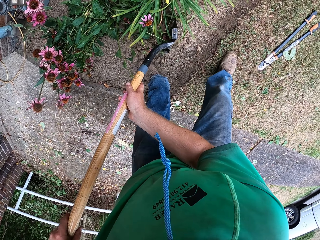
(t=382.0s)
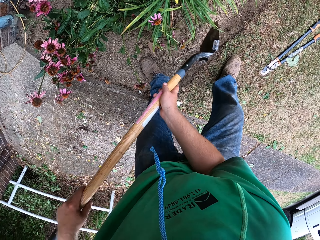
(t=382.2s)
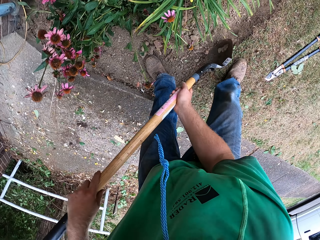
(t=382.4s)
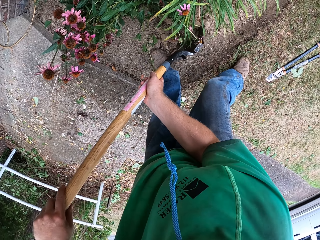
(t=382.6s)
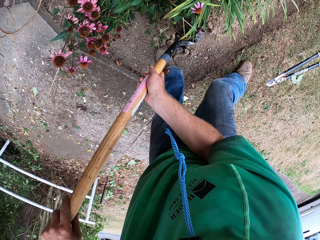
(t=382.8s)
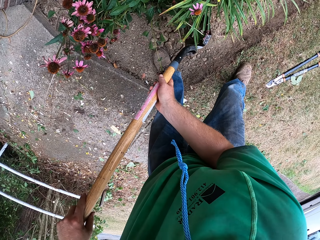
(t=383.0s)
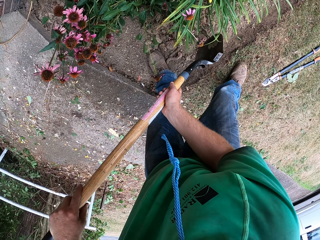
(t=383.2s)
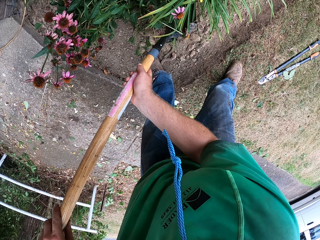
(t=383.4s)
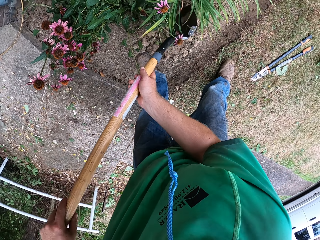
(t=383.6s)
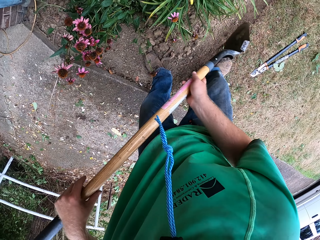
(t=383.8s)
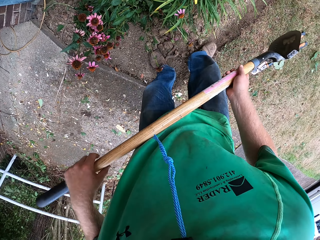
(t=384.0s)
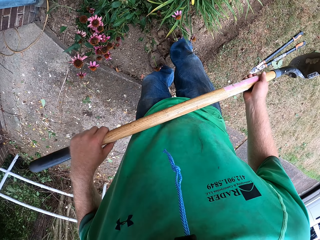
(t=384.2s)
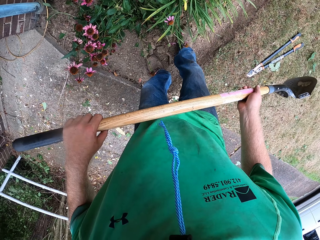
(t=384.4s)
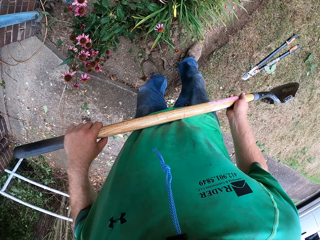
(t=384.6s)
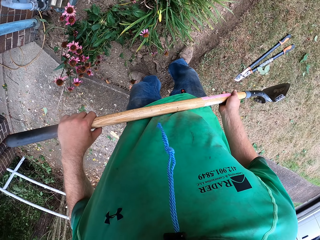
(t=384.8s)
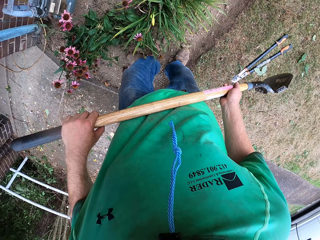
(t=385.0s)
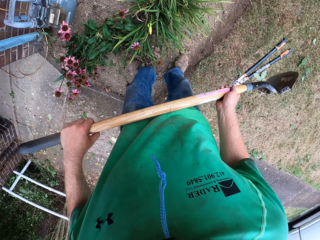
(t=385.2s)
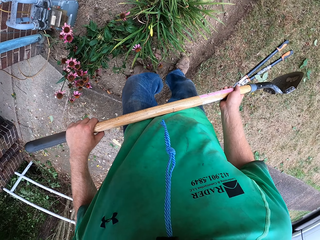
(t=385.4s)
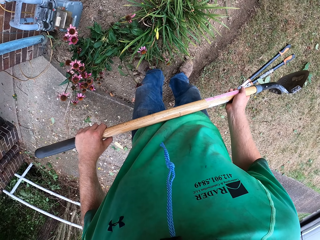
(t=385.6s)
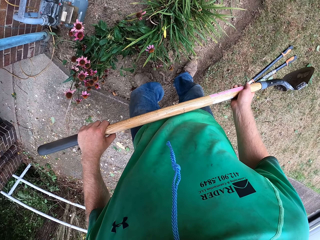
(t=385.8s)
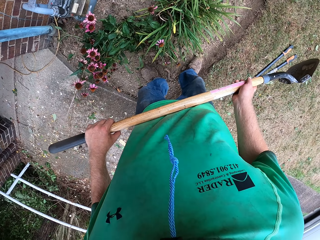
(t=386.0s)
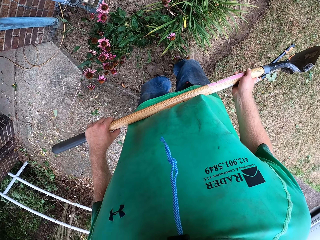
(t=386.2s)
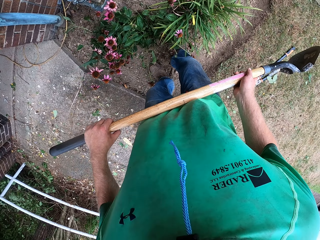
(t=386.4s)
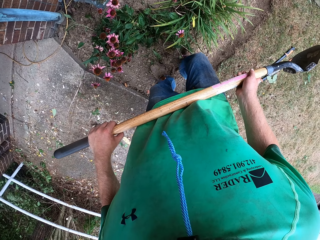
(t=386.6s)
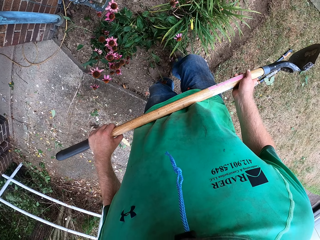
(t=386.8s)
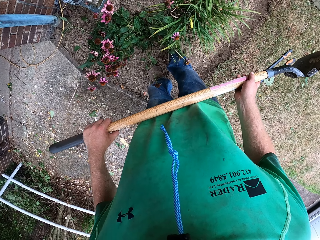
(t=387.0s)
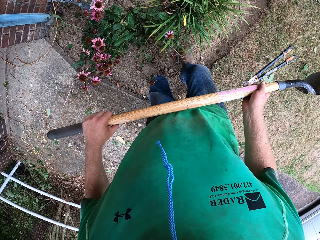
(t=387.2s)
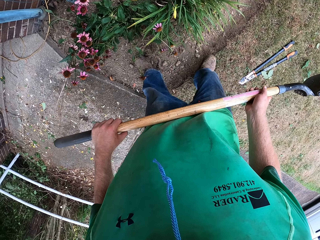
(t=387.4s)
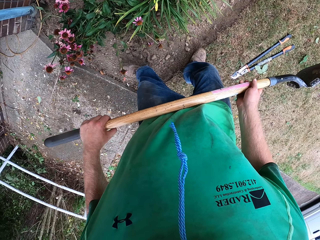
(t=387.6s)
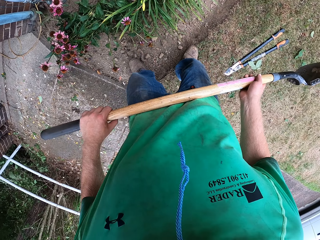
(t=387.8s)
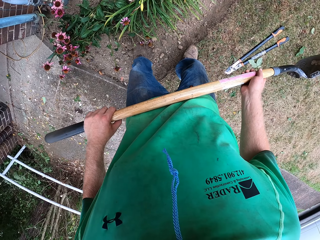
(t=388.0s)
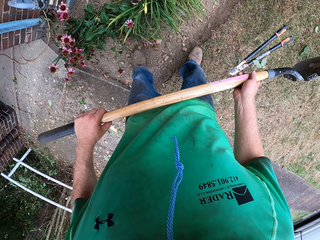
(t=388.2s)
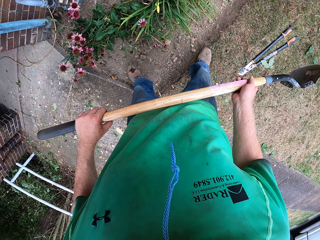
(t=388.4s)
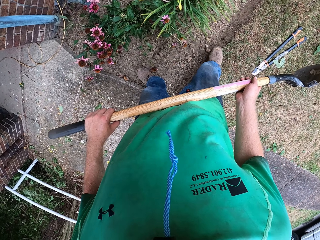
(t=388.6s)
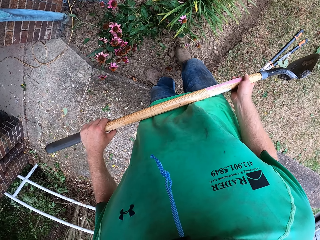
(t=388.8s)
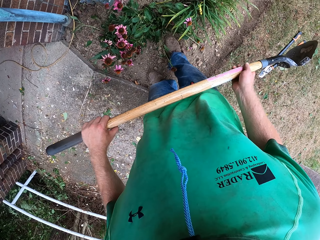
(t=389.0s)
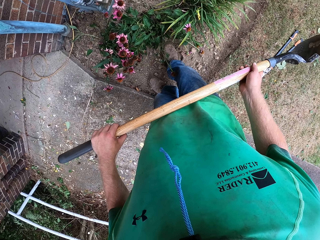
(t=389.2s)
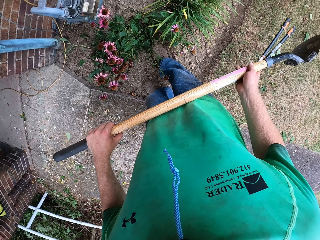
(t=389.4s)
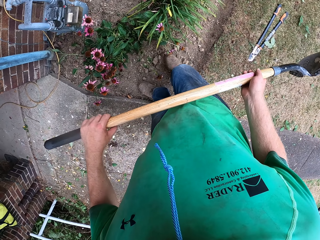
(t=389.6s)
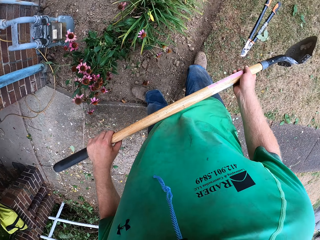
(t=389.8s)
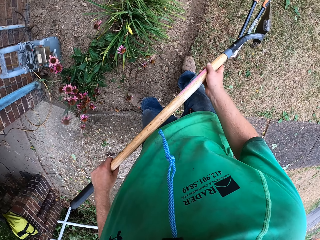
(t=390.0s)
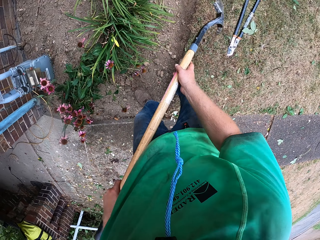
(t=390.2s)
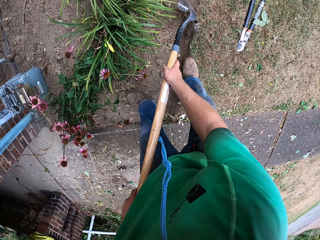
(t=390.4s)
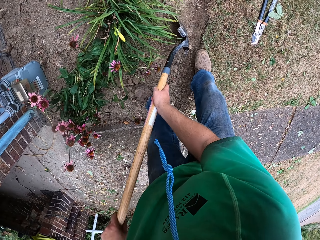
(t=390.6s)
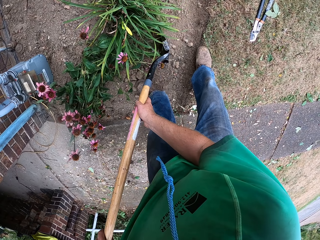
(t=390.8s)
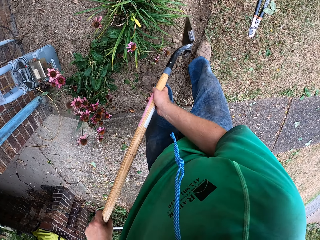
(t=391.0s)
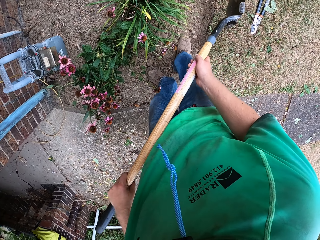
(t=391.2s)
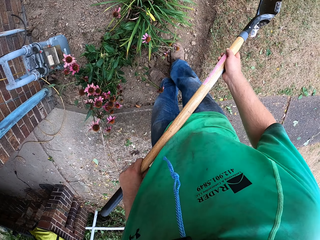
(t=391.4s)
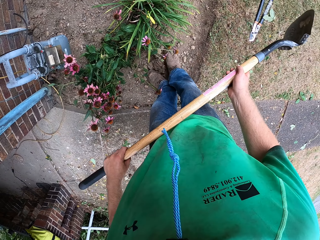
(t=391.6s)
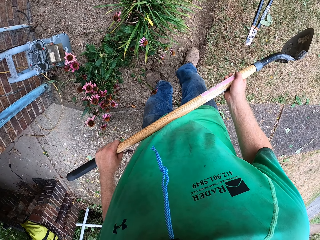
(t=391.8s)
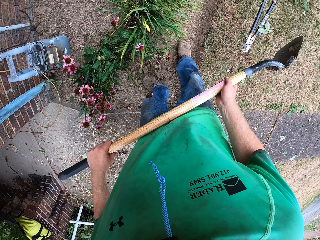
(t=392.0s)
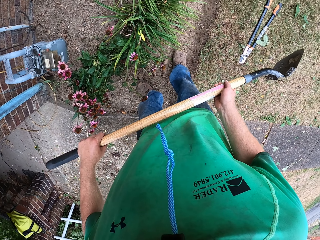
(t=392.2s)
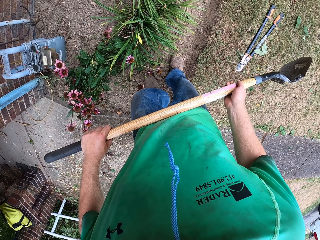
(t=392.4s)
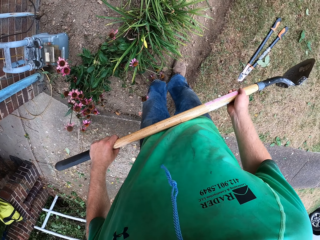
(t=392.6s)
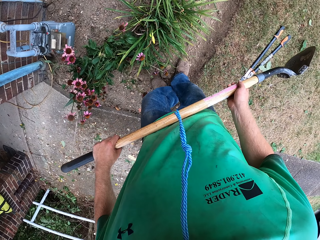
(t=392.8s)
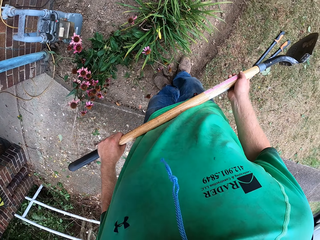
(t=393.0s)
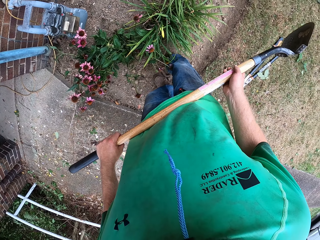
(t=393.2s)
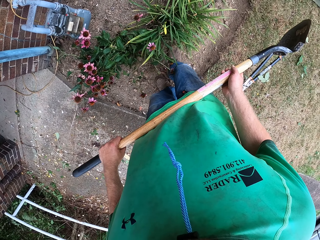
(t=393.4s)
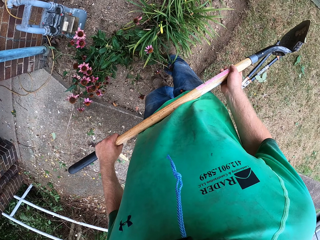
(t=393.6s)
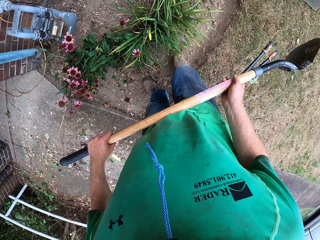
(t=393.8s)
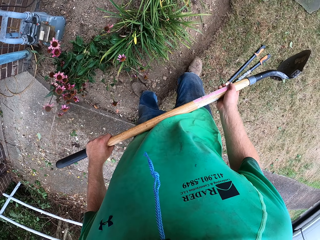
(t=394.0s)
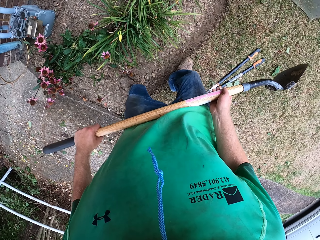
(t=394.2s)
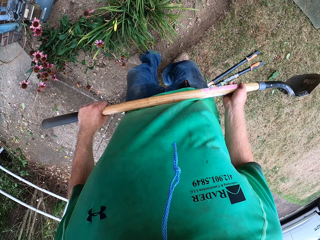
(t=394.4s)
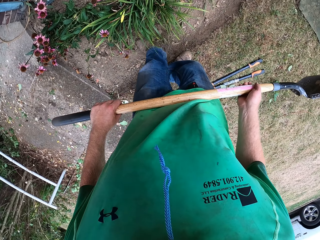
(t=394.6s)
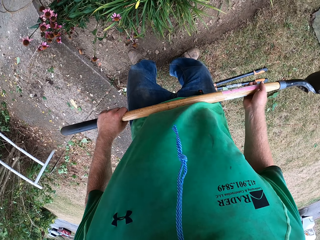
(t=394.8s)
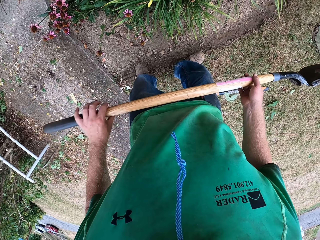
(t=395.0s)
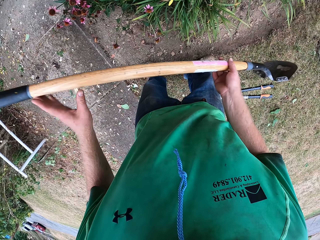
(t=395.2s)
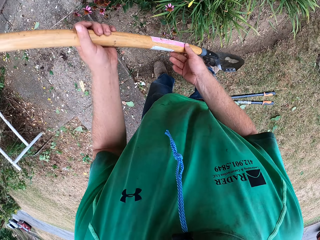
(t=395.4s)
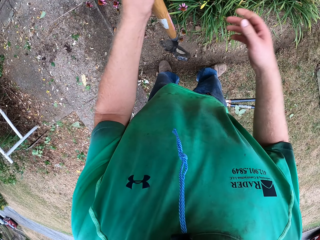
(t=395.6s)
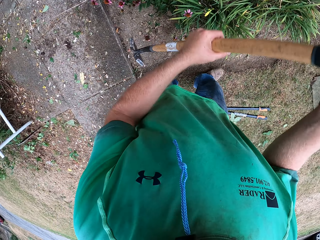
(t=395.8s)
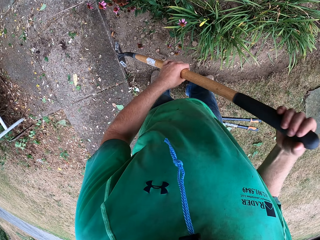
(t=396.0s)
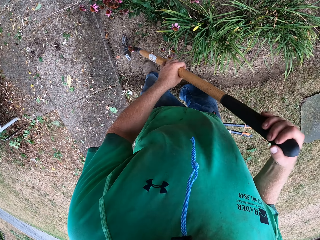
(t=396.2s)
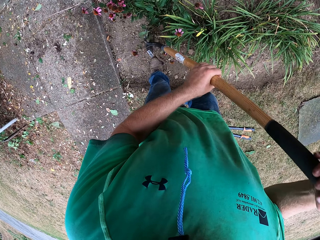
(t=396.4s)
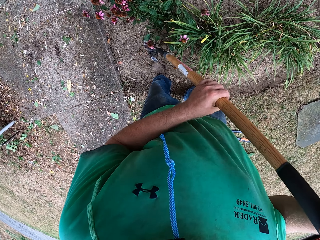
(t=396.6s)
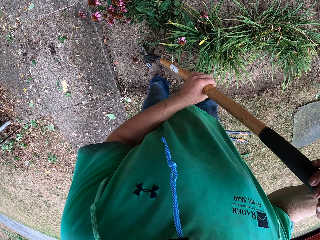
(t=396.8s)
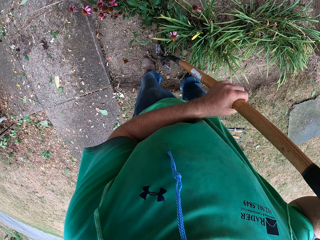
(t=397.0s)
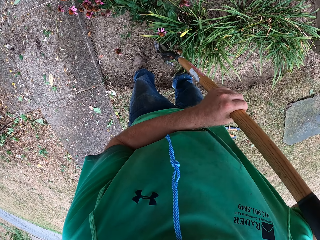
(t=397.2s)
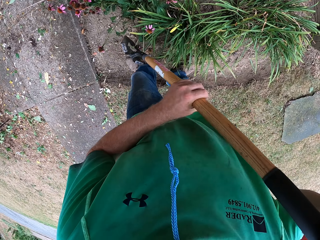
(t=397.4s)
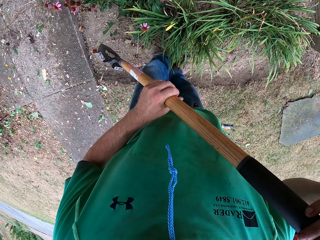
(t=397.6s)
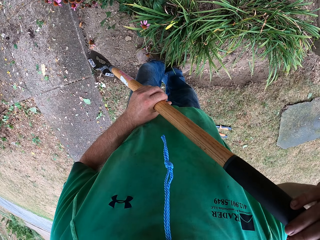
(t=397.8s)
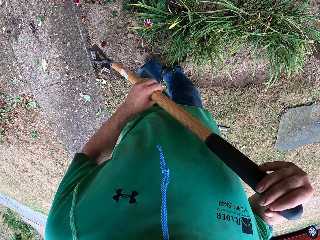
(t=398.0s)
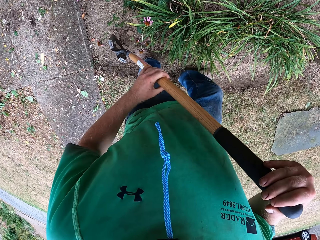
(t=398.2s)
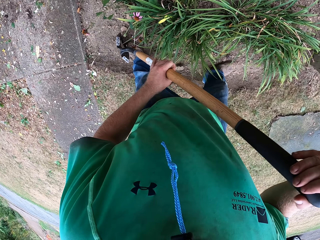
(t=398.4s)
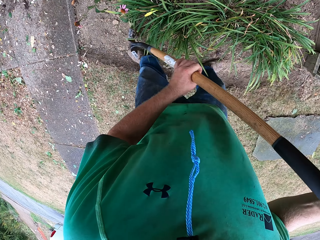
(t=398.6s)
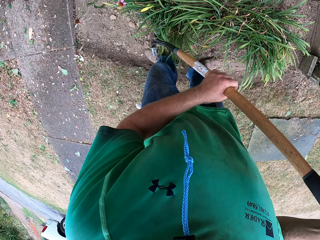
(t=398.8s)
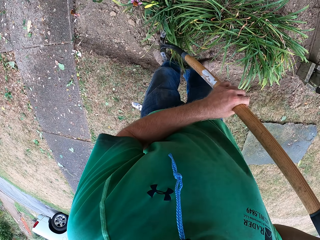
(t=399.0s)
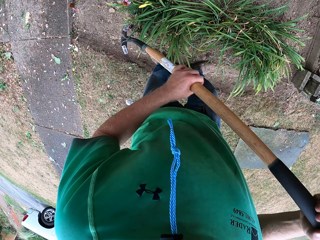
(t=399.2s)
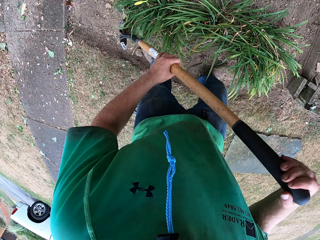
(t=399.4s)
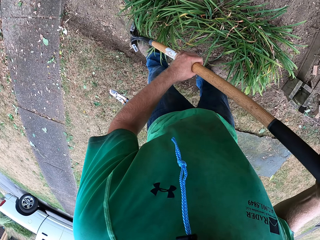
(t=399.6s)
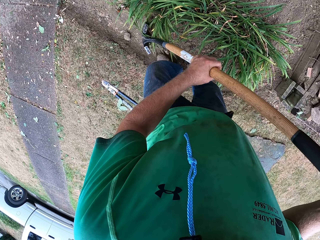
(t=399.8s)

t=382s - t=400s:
The camera wearer packs the soil on the floor towards a plant with his feet. He spreads soil on the plant with a spade. He packs the soil on the floor with the shovel in his hands. He packs the soil on the floor towards the plant with his feet. He exchanges the spade on the hand. He spreads soil on the plant with the spade. He packs the soil on the floor with the shovel in his hands.

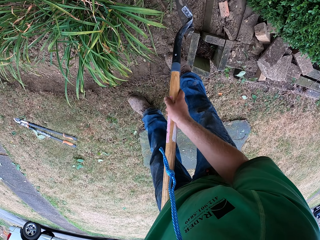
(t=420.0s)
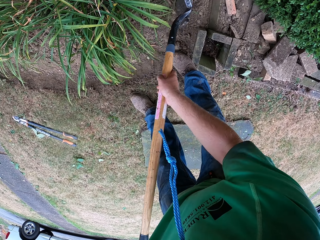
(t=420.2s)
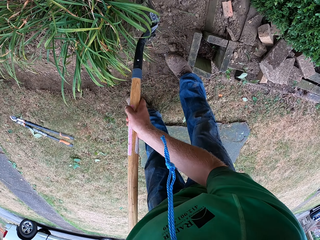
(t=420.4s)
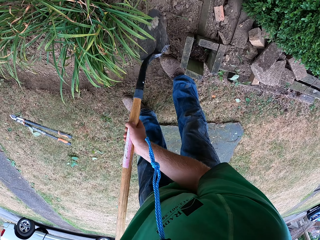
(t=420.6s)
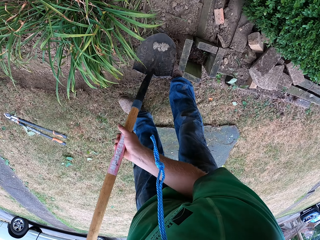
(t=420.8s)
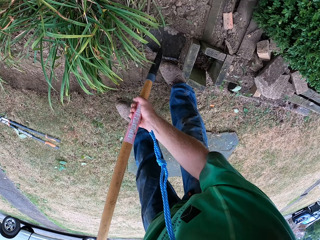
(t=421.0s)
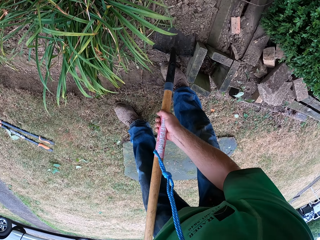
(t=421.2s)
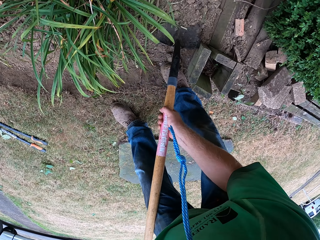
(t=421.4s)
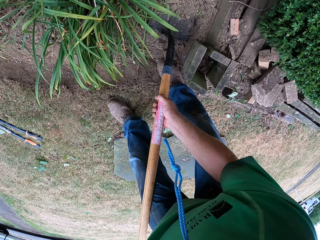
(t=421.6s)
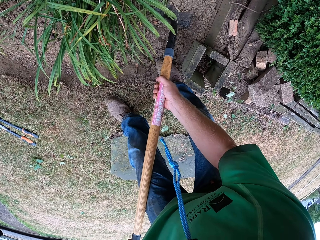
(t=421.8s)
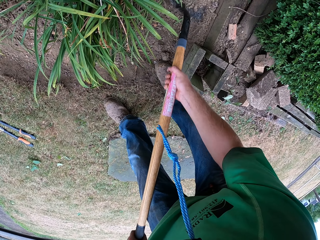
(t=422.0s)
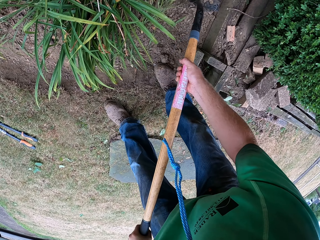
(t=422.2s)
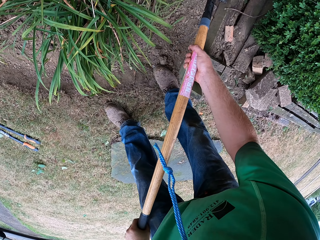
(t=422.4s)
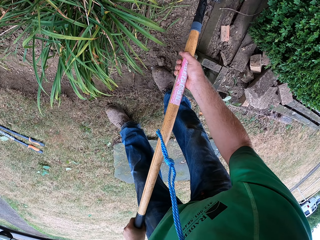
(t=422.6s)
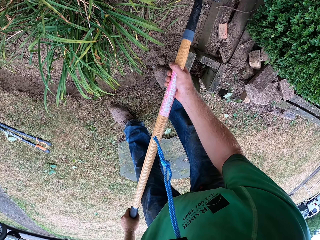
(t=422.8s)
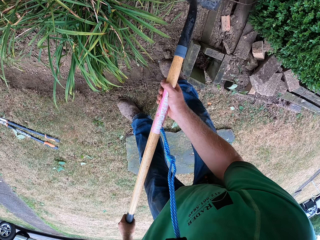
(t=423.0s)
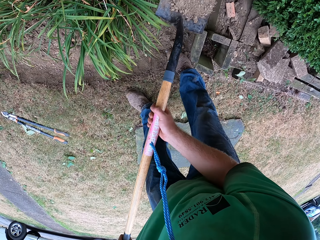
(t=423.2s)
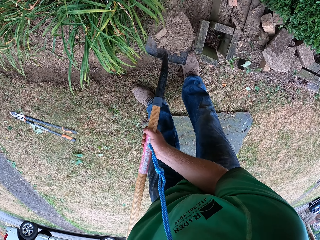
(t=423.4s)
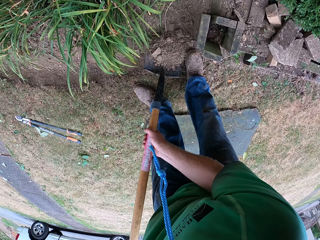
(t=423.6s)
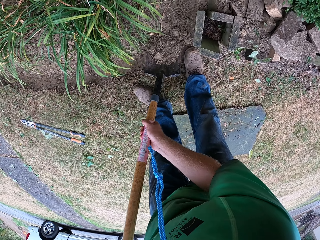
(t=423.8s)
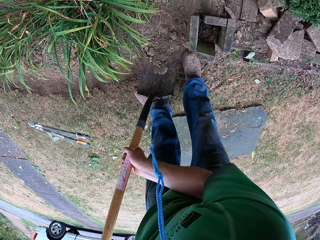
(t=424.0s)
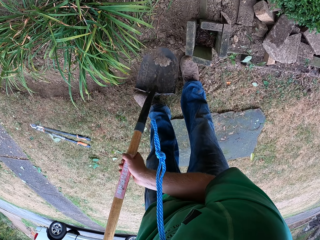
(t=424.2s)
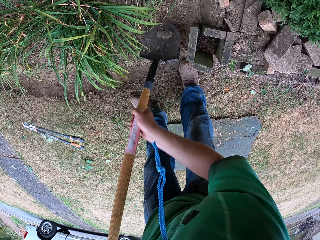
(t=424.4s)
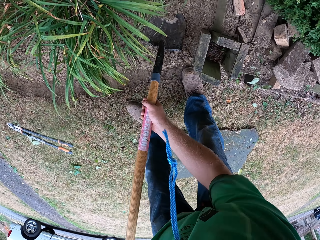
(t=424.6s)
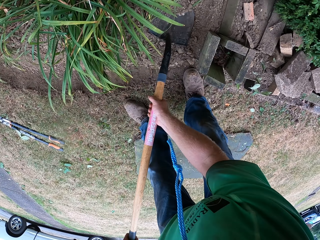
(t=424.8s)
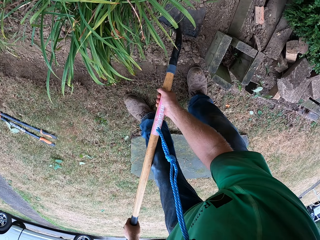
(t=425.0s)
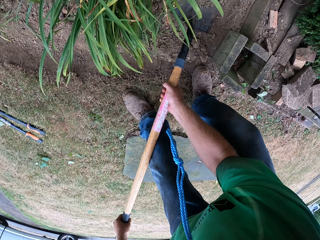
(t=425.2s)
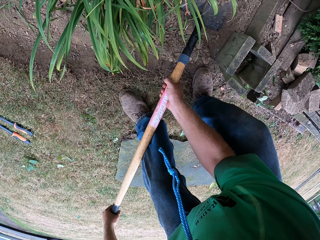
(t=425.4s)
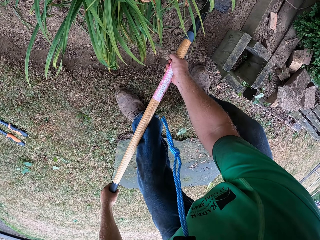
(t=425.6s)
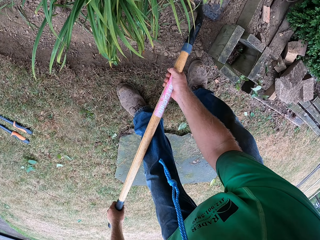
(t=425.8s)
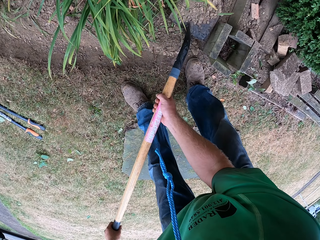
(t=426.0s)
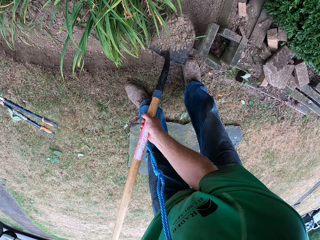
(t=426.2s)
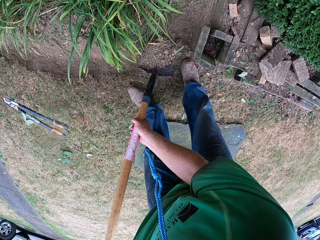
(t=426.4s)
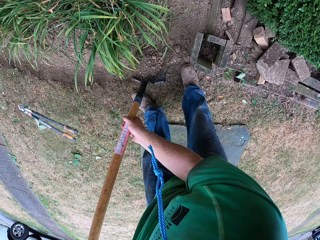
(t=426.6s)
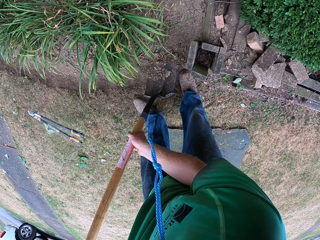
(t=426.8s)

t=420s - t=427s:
The camera wearer packs some soil on the floor with the shovel in his hands. He scoops the soil. He pours the soil in the shovel on the floor. He scoops the soil again. He packs some soil on the floor with the shovel in his hands.
